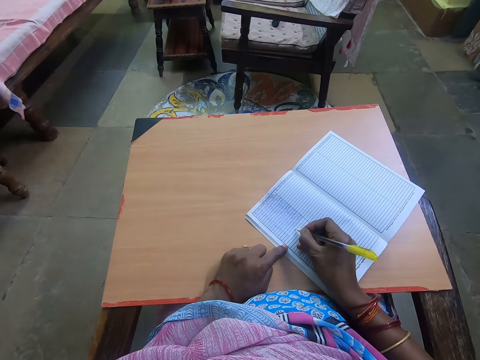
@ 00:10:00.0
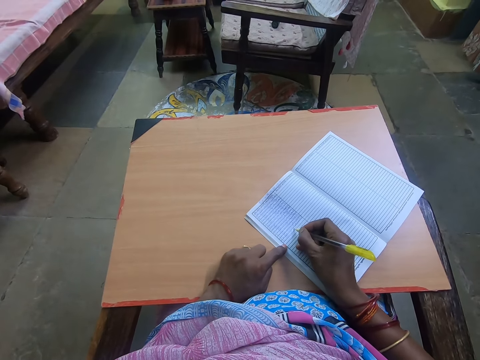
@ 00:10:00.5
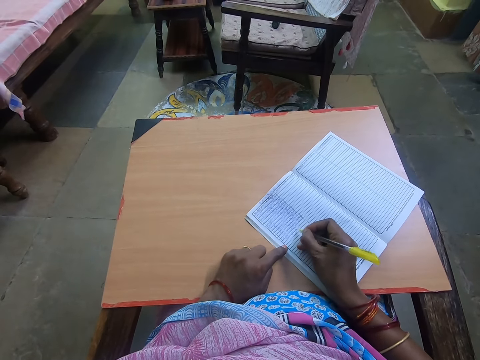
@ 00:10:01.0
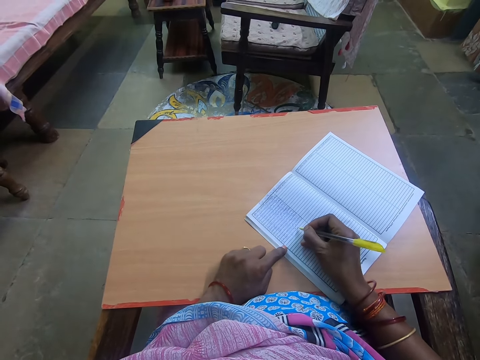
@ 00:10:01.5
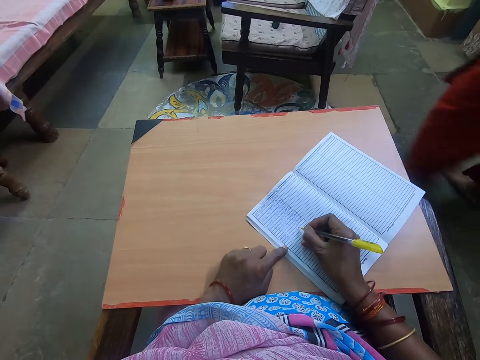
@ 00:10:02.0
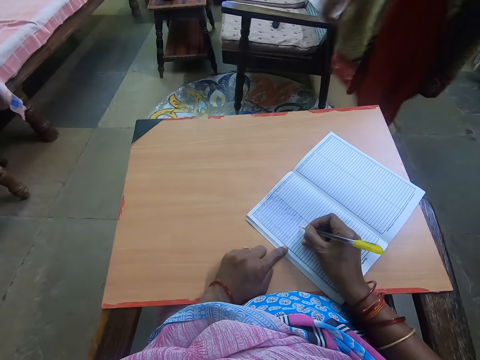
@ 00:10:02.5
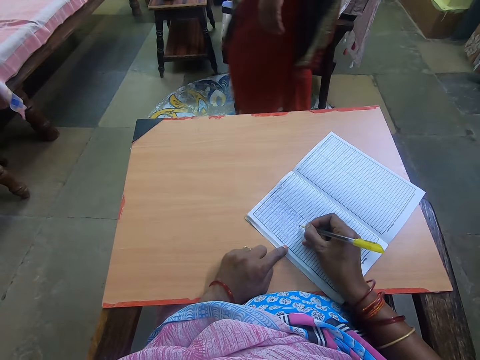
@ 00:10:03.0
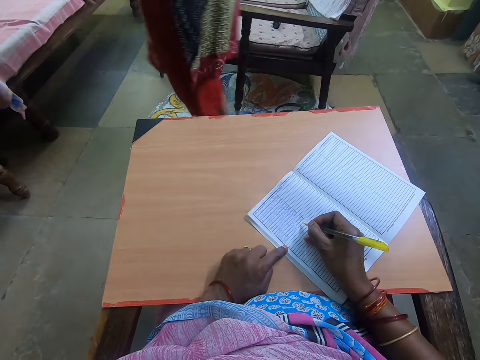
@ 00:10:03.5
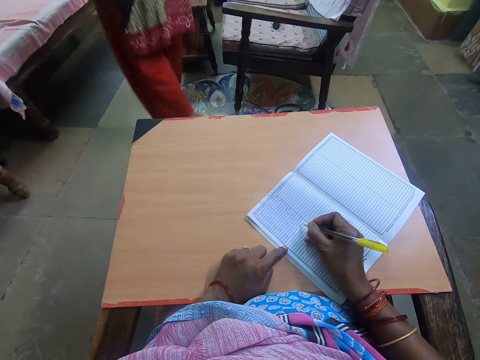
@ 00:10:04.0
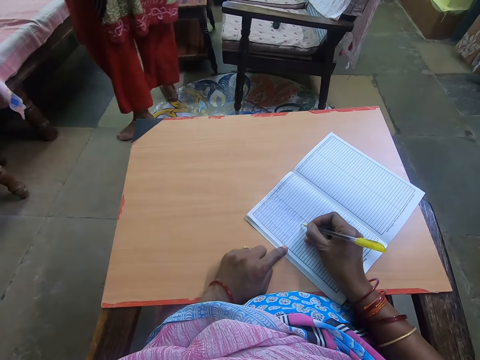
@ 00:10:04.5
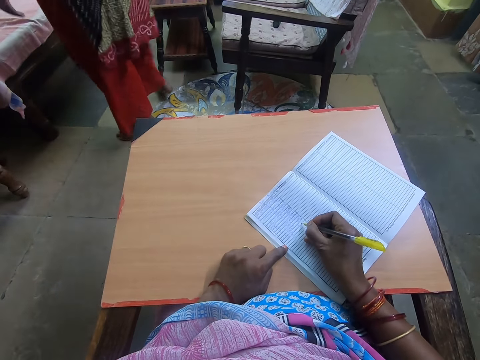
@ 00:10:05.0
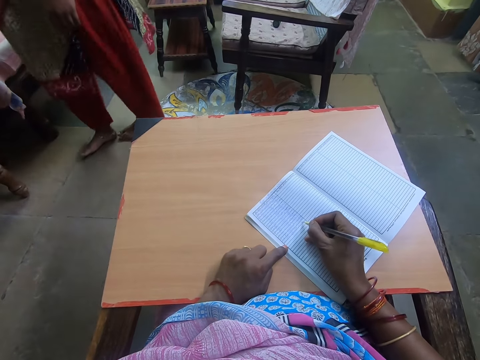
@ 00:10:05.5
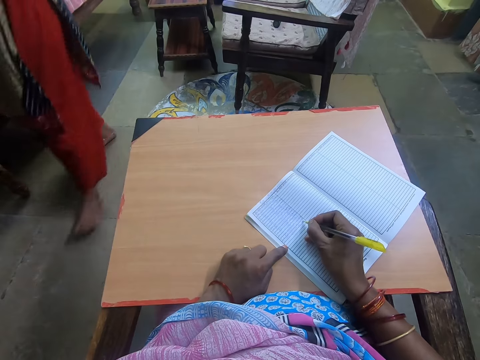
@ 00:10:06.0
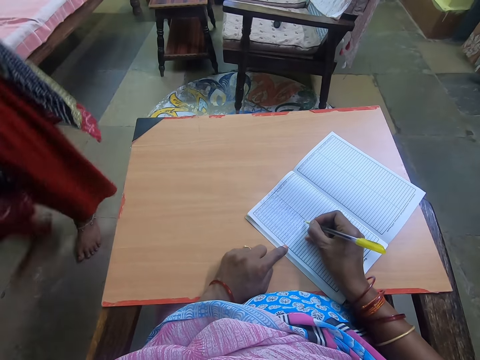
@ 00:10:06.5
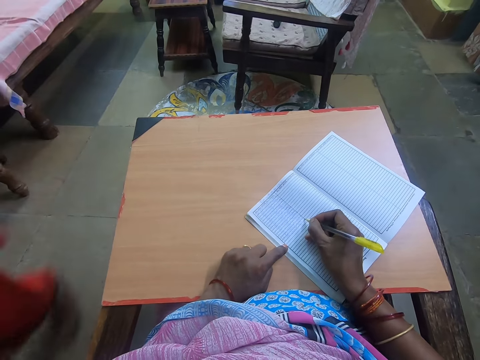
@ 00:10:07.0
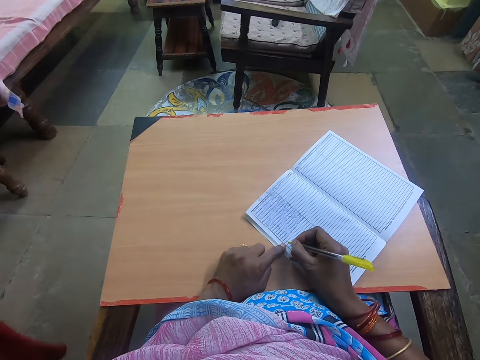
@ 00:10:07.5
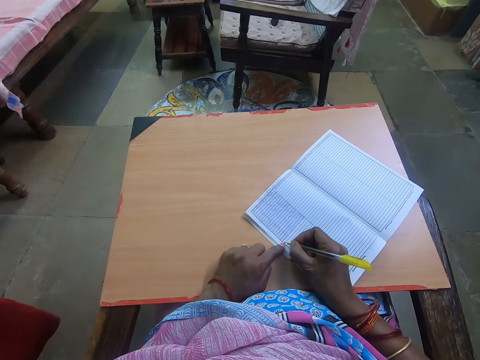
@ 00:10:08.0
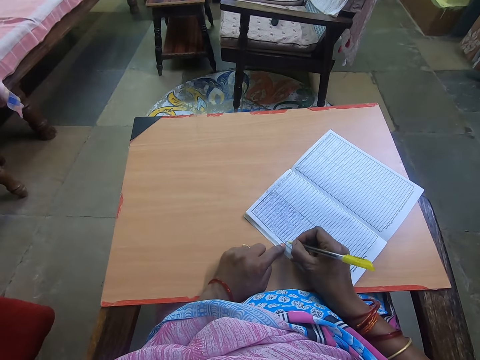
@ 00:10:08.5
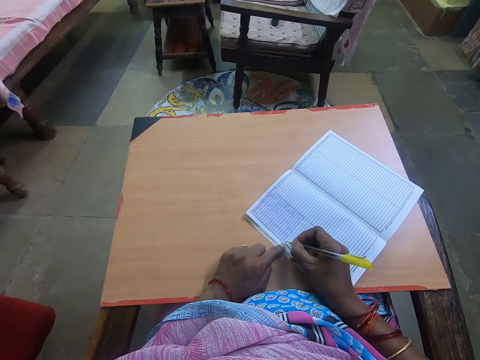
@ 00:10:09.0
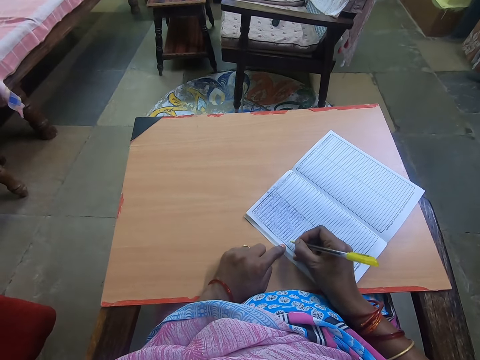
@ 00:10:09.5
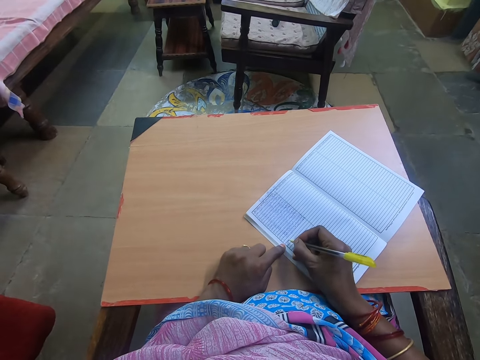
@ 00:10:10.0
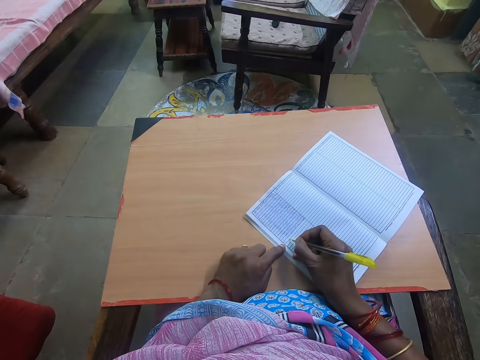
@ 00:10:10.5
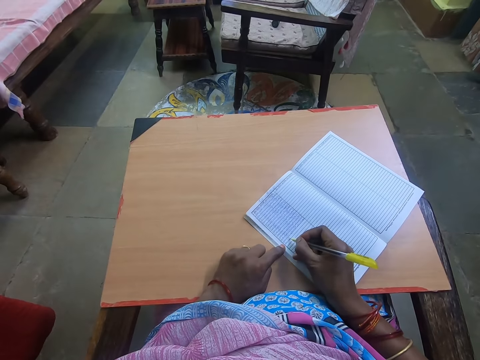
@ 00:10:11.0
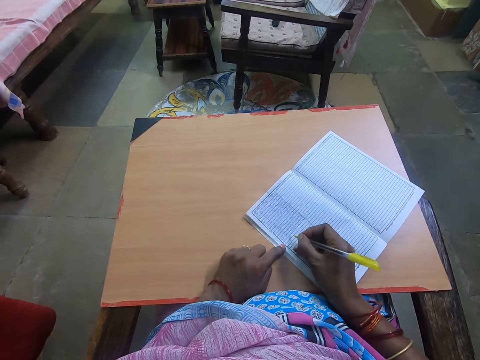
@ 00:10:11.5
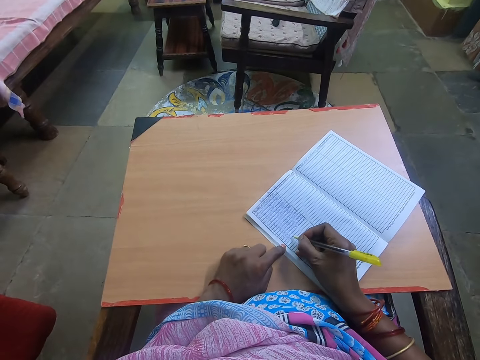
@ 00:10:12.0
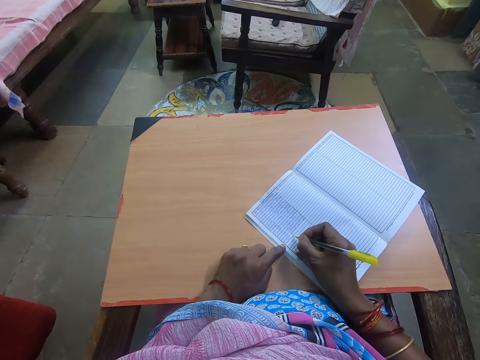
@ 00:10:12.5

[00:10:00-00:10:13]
A woman walks across the room. The camera wearer writes on a book. The woman walks across the room. The camera wearer writes on the book.

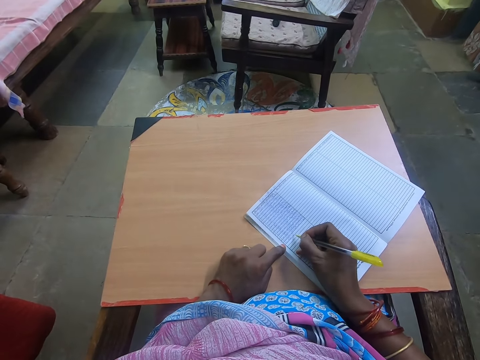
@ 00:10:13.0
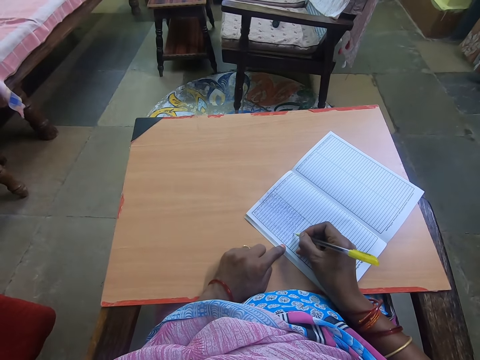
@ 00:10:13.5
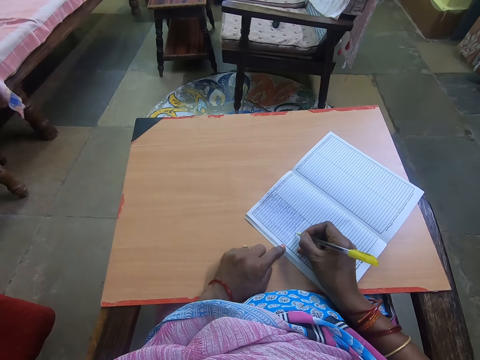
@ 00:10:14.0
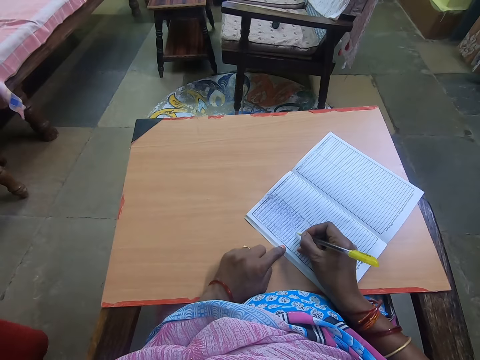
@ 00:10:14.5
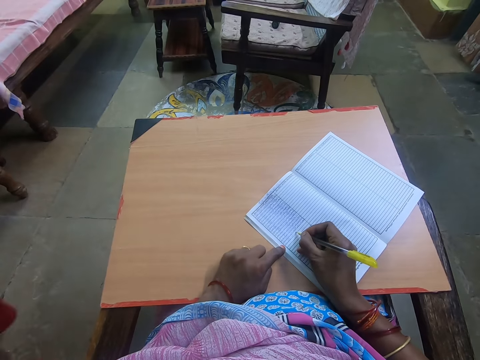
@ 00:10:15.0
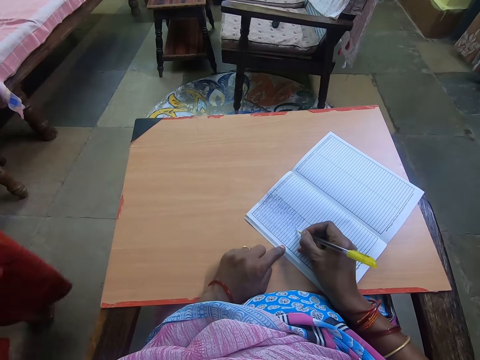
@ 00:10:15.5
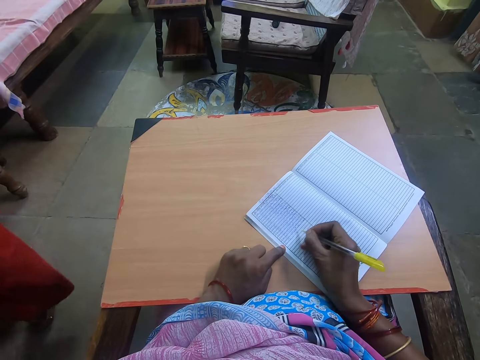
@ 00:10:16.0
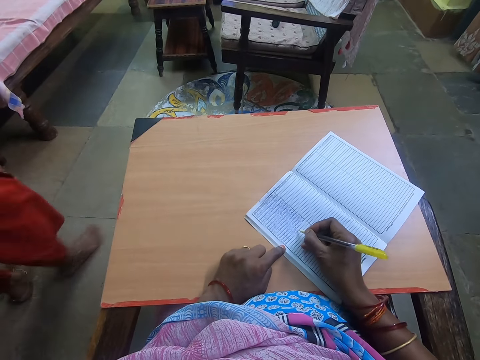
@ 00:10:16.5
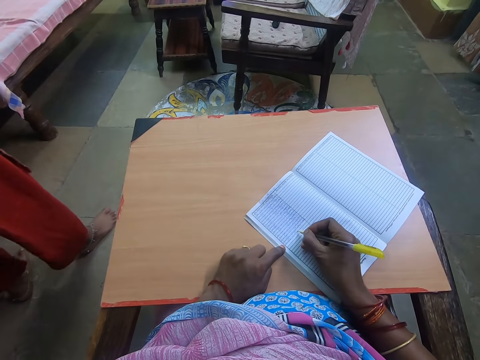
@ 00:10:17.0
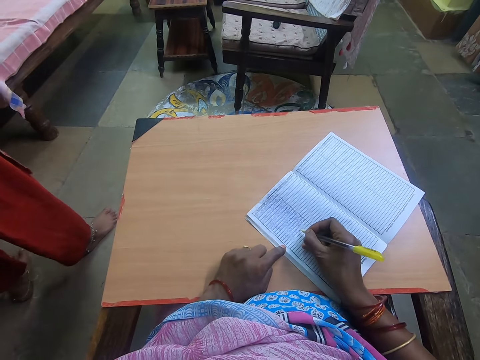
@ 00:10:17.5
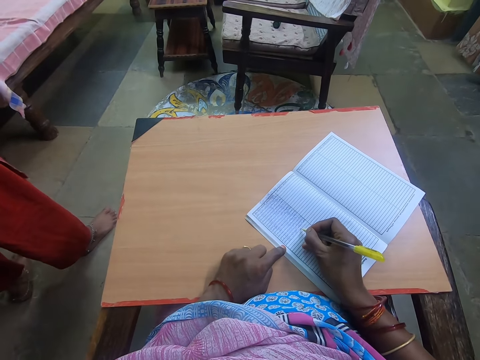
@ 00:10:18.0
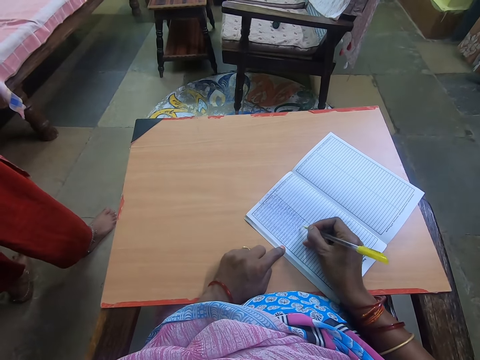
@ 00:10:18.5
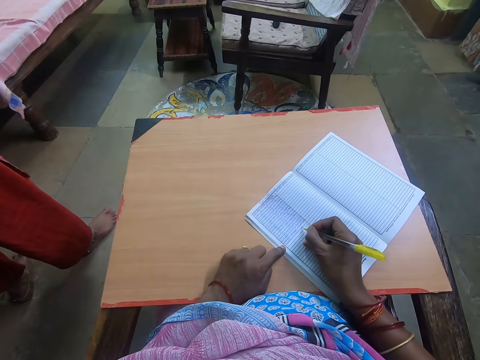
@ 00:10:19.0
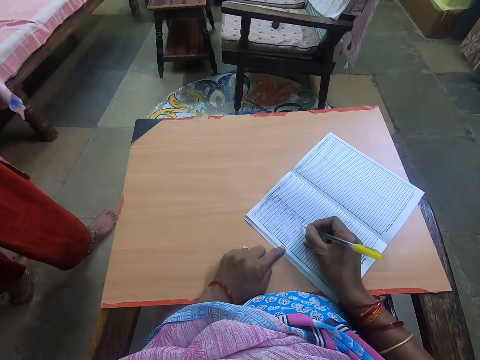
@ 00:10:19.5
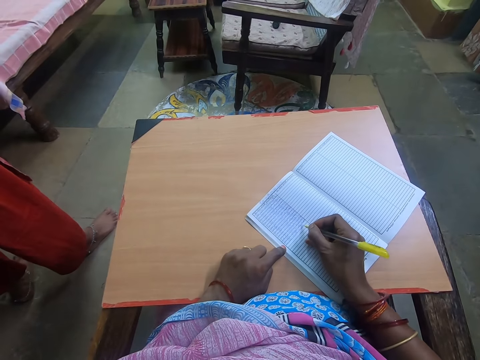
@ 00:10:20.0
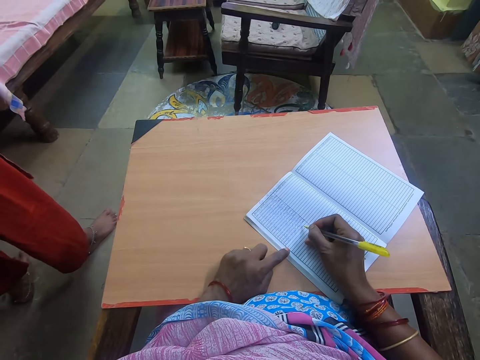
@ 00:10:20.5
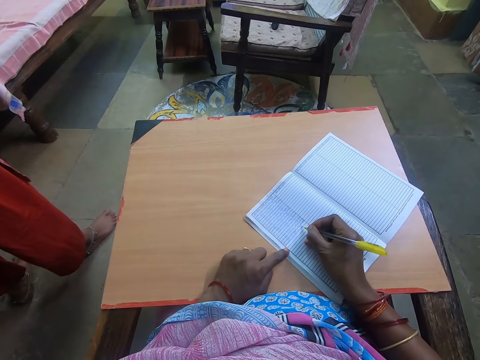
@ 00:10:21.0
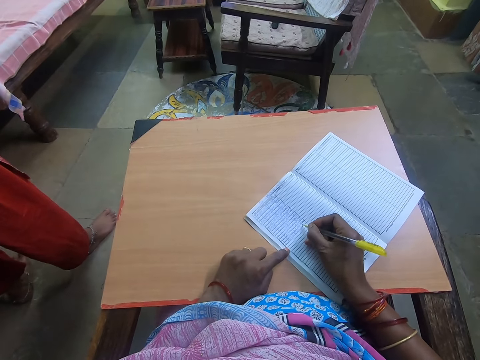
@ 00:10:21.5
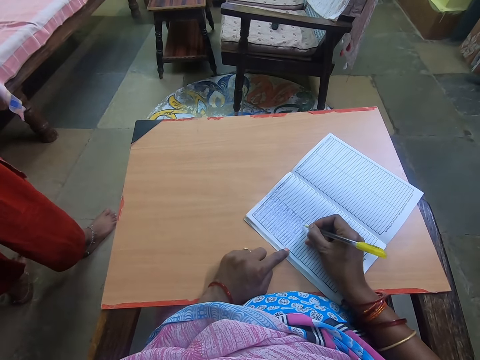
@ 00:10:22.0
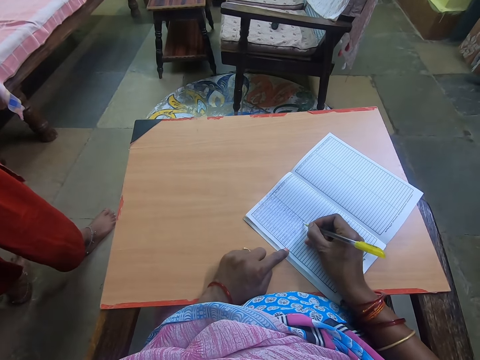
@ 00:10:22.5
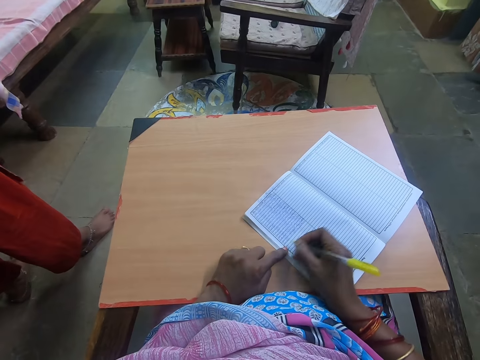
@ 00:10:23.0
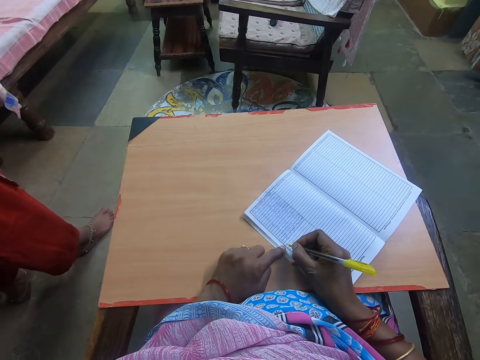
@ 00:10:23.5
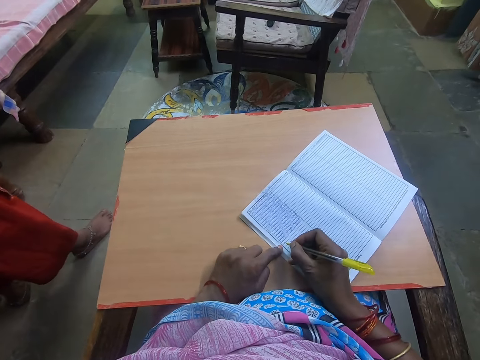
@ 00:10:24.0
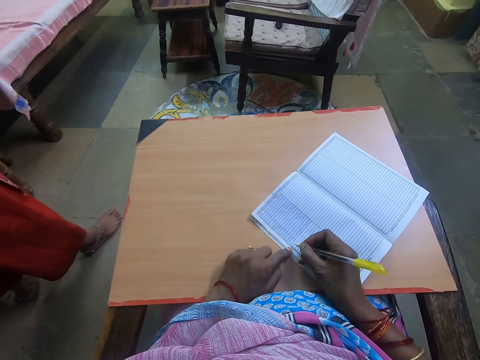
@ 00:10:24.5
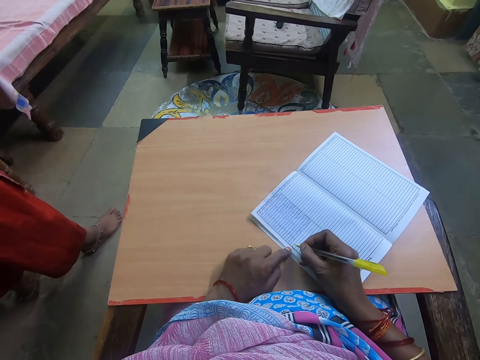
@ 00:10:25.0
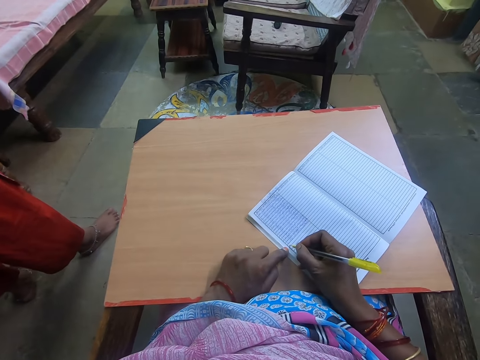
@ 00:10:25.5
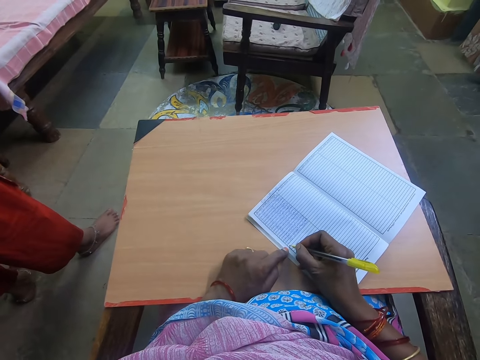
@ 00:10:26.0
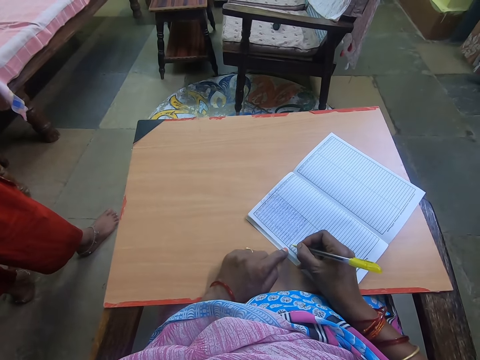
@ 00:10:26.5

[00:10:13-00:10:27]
A woman stands close to the camera wearer. The camera wearer writes on a book.
